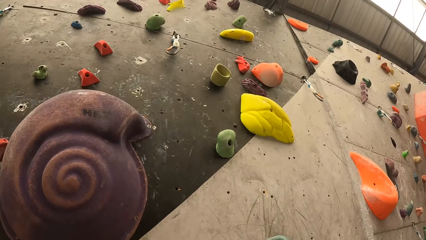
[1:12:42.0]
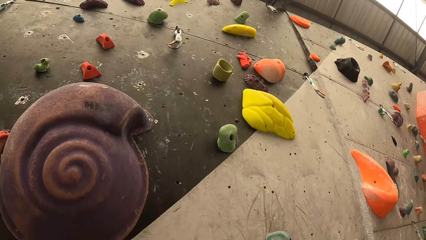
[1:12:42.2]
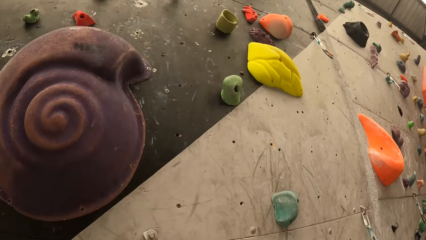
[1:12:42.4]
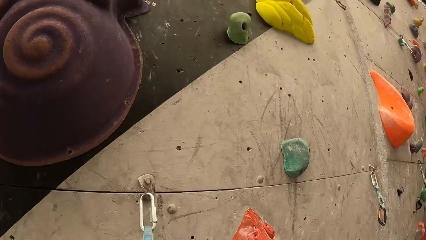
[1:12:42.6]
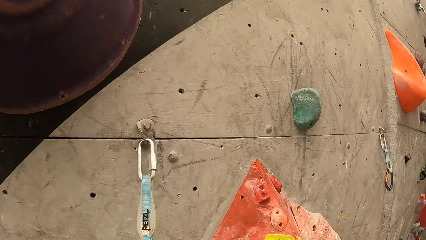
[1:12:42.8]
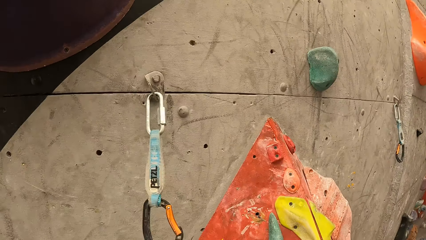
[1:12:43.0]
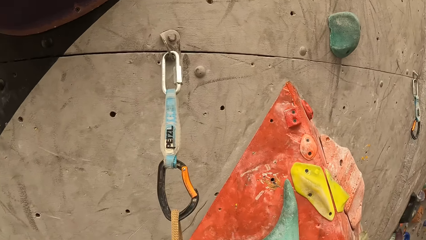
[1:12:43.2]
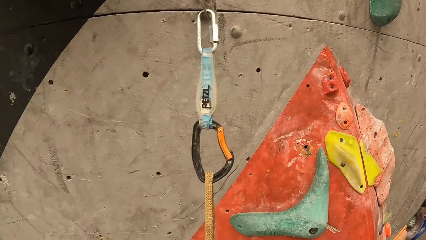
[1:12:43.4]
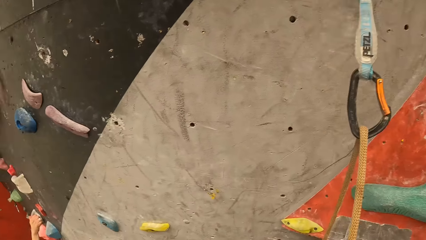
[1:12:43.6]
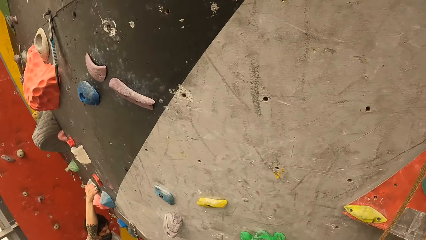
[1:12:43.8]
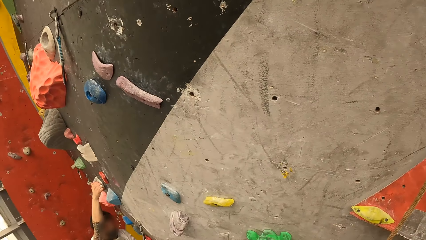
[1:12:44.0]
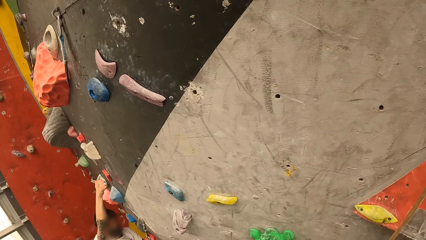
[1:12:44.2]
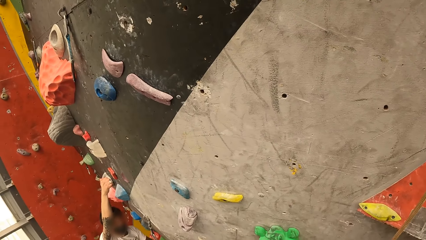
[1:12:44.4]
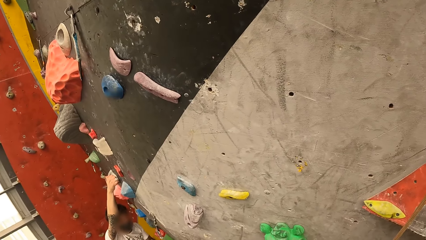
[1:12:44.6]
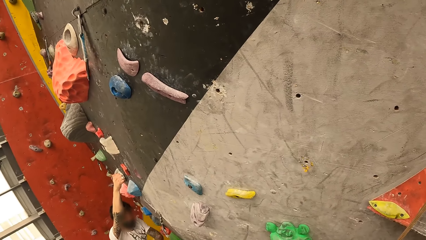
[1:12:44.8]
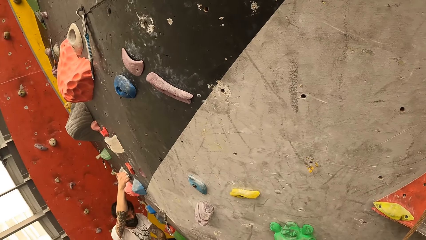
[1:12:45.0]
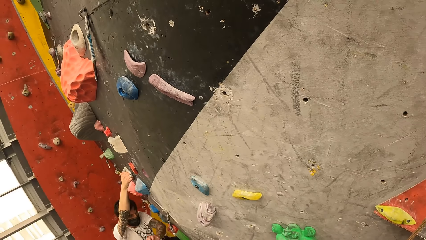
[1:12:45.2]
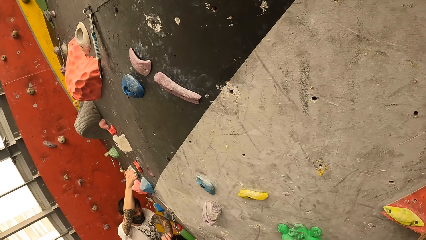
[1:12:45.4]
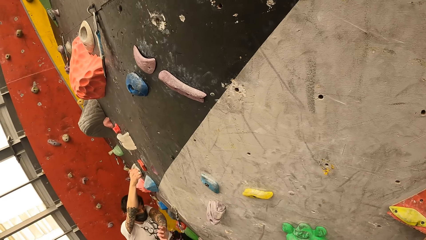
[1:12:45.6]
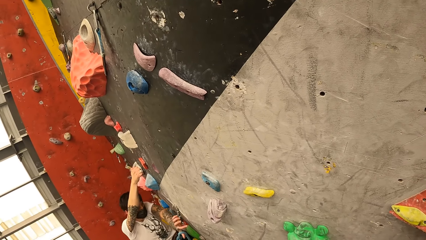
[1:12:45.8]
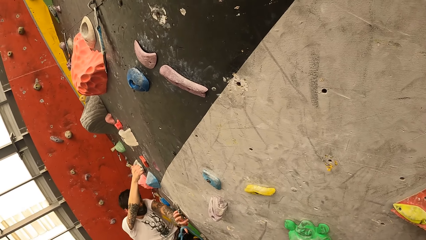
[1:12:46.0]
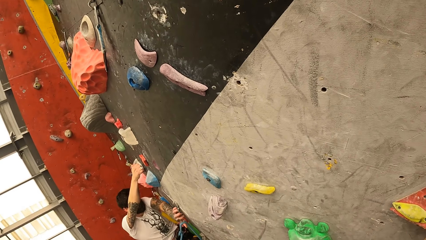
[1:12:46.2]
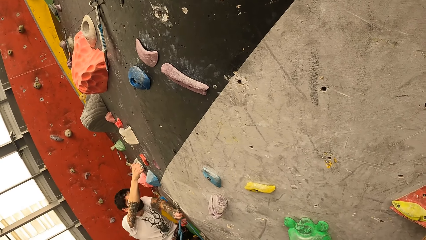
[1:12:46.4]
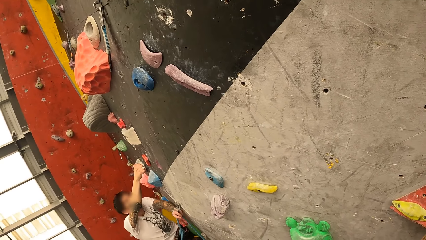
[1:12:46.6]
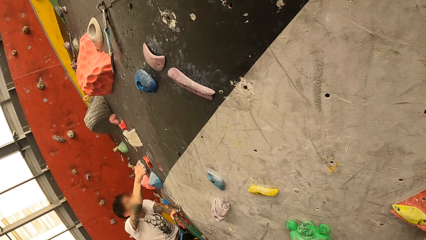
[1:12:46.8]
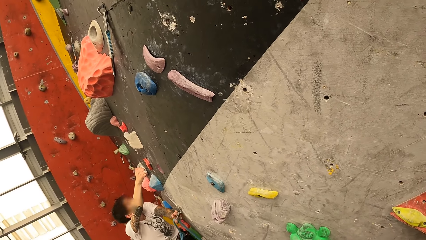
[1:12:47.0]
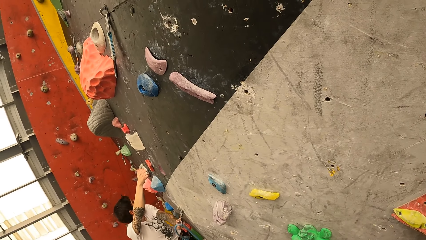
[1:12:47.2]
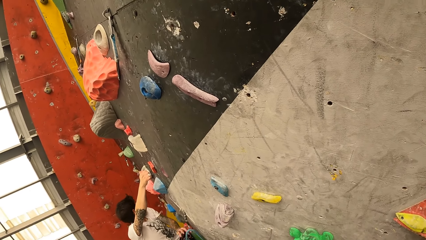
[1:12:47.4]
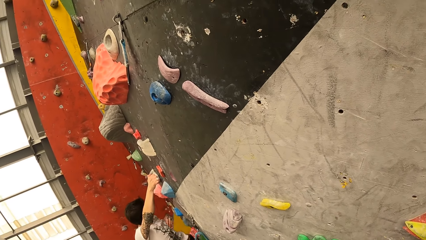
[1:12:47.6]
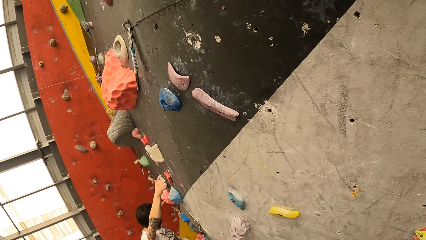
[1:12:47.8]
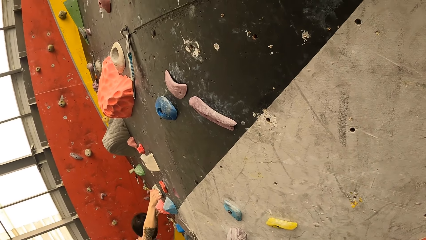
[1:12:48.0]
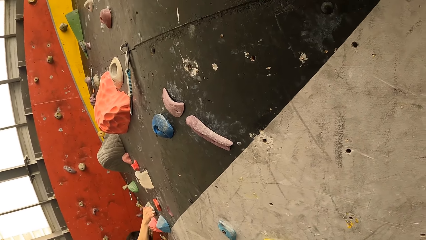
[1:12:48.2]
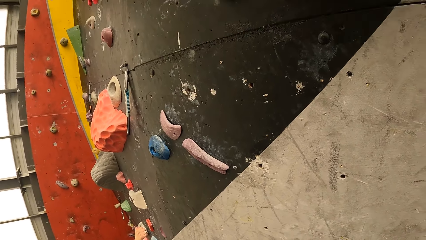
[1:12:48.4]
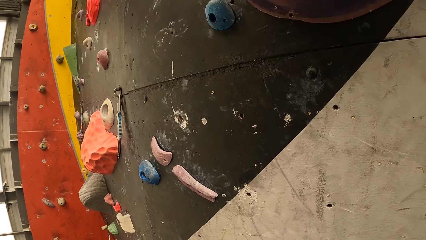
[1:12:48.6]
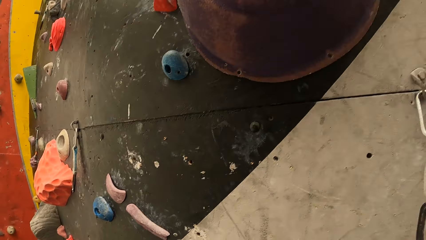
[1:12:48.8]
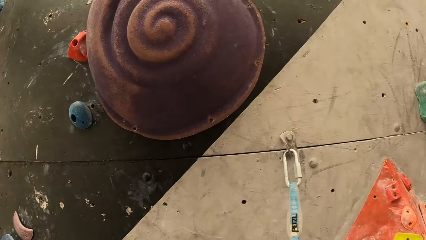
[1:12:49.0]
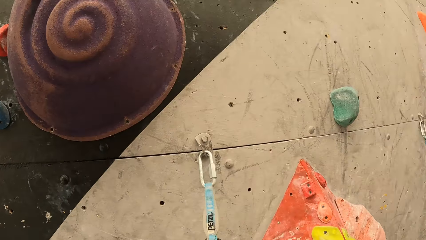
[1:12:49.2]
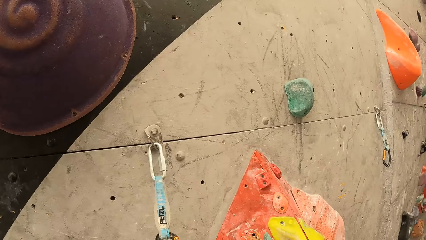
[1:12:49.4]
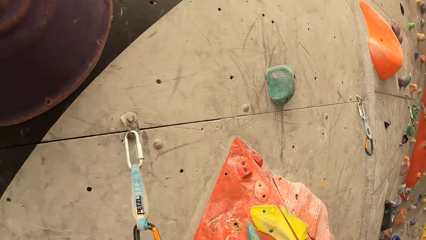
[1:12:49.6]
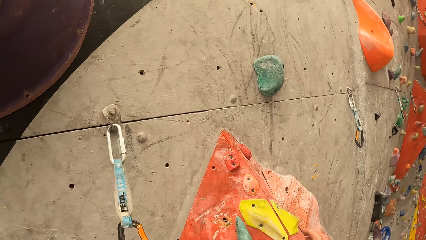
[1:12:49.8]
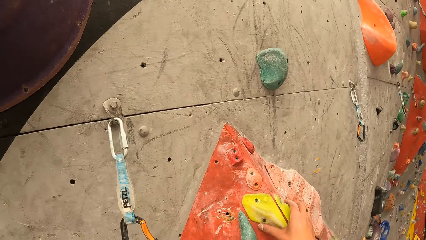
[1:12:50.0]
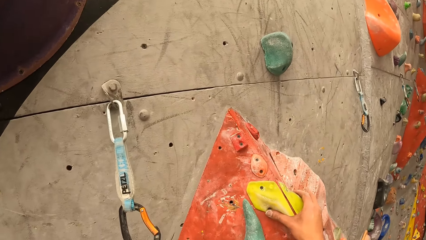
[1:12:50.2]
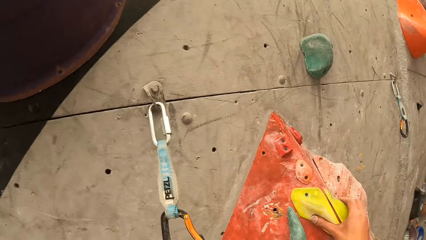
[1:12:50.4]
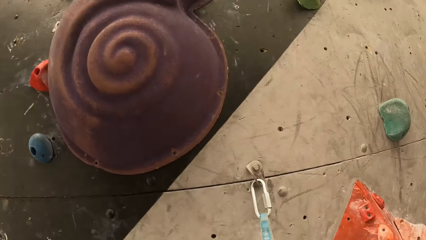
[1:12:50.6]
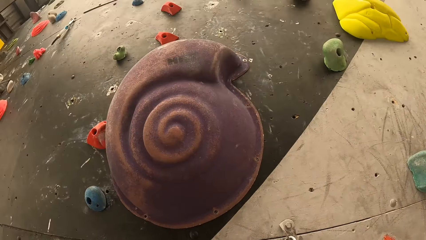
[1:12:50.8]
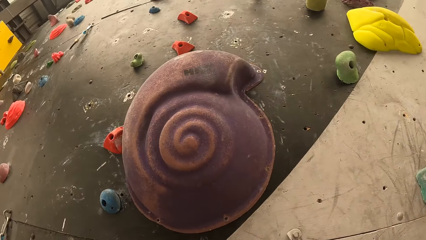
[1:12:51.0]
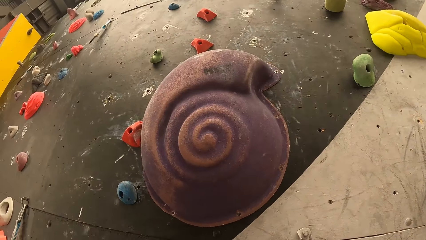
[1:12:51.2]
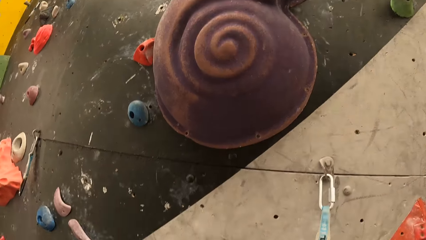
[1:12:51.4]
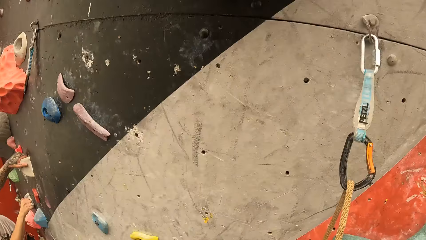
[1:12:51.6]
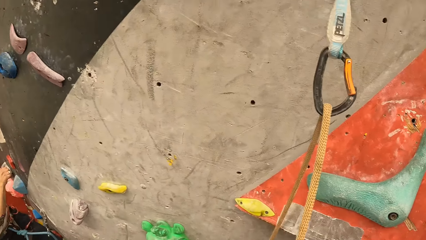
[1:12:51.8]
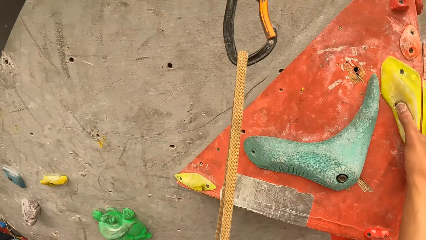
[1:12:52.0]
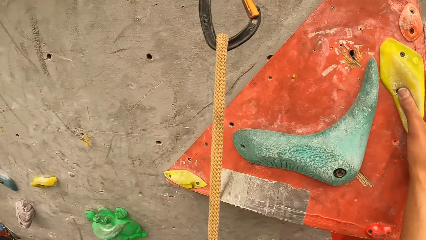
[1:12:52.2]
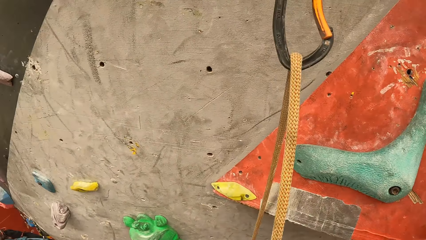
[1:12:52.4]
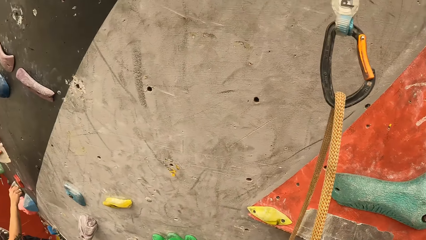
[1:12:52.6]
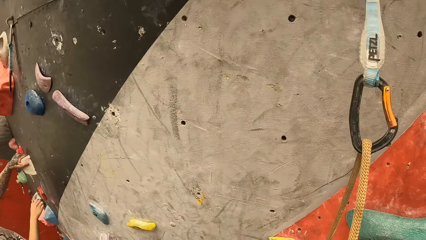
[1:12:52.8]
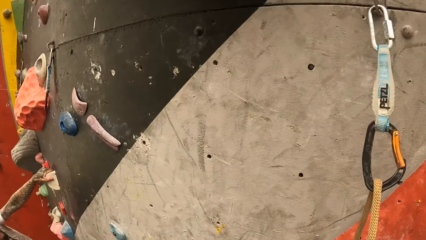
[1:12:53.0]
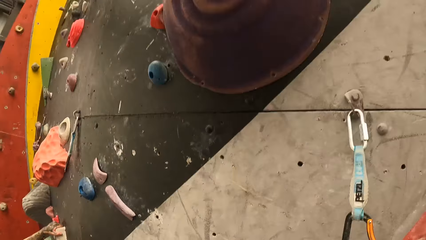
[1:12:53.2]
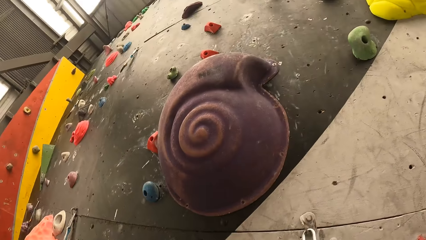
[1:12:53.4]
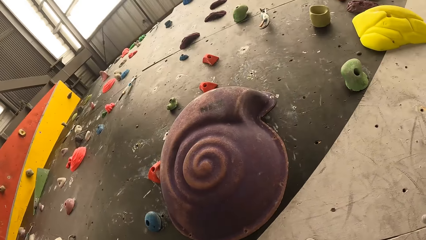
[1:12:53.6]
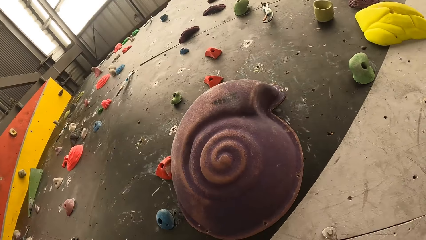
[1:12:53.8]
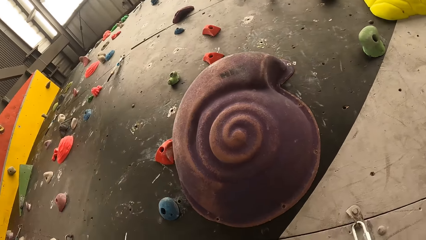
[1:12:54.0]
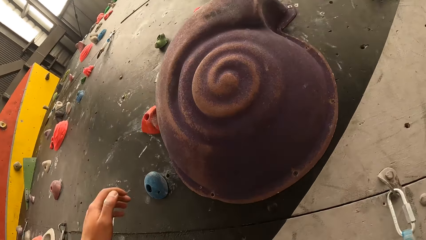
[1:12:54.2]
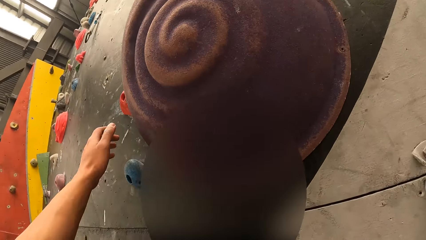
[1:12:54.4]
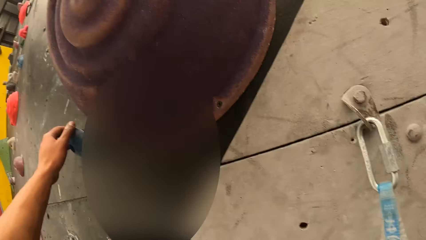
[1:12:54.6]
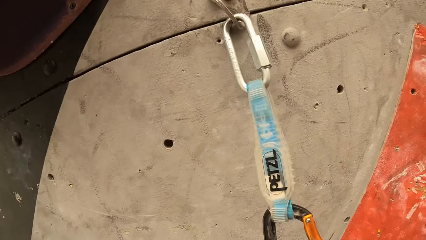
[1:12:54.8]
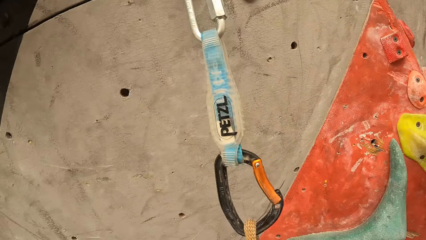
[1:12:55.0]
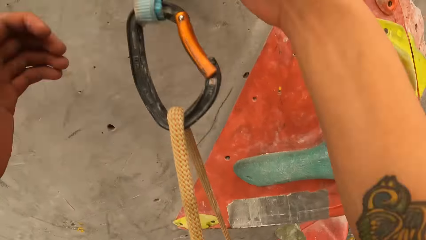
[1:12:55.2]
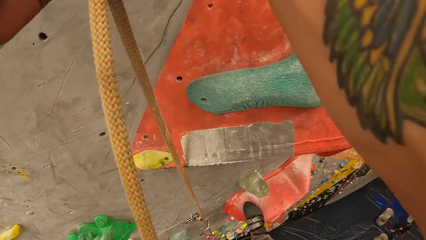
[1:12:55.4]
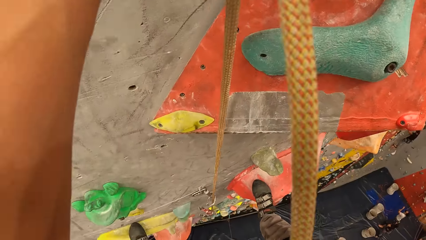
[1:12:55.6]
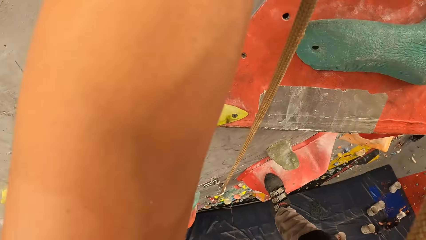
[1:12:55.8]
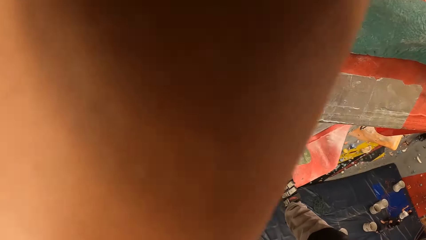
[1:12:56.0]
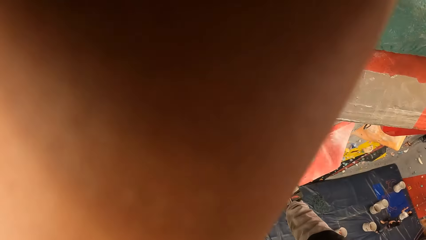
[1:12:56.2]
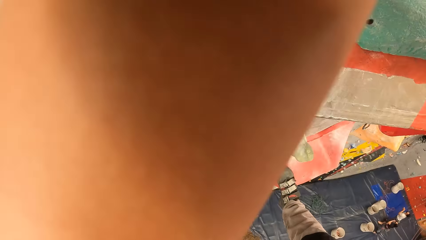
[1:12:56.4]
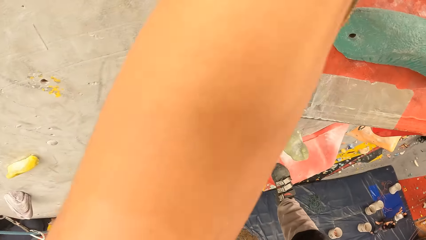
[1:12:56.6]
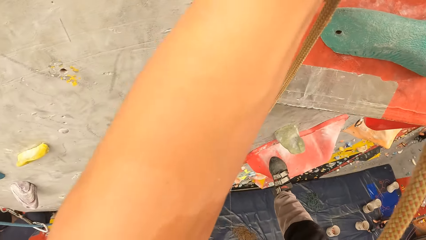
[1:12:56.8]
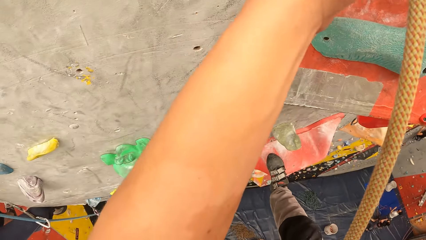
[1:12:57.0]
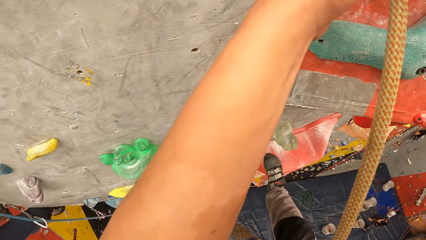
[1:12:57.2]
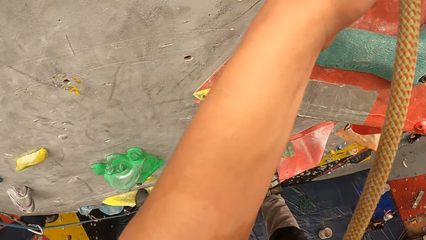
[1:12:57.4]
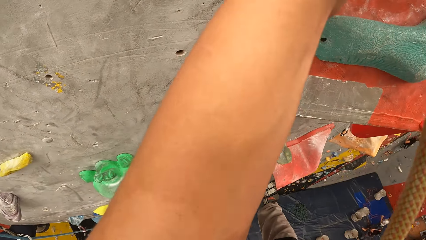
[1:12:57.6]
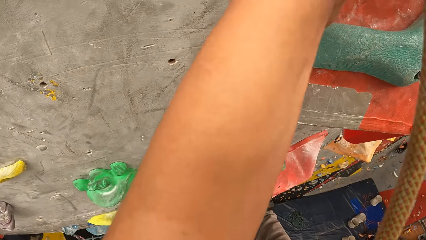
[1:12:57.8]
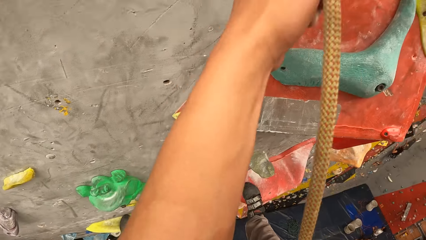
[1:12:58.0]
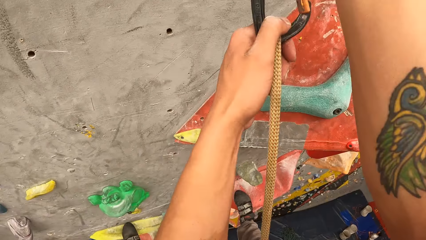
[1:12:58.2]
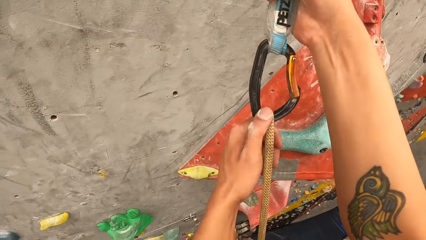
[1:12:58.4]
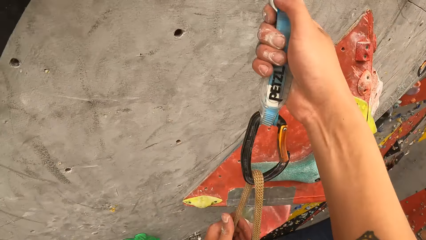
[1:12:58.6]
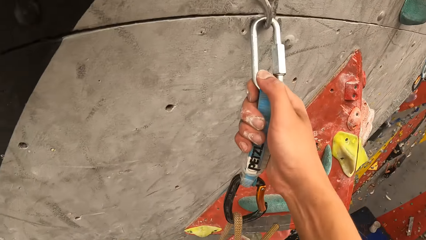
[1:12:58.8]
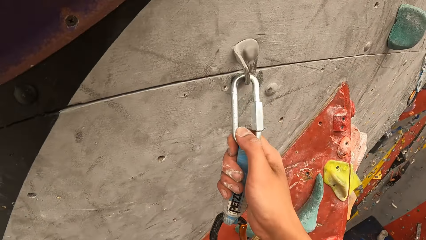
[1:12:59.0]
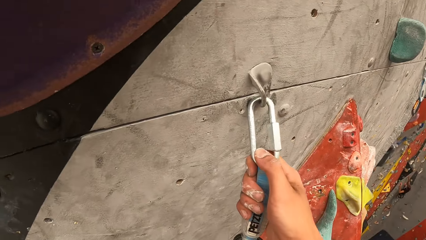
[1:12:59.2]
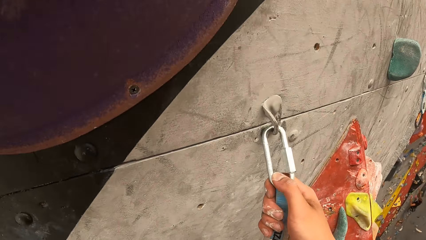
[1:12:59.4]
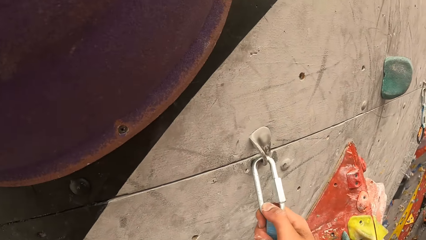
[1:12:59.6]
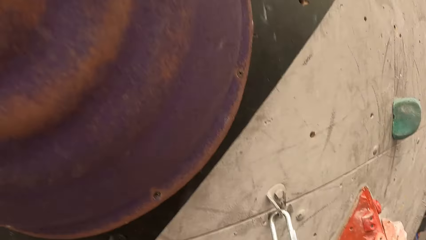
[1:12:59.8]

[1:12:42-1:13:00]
The camera wearer stares at the rock climbing. They climb the rock climbing. They adjust grip on the rope.
